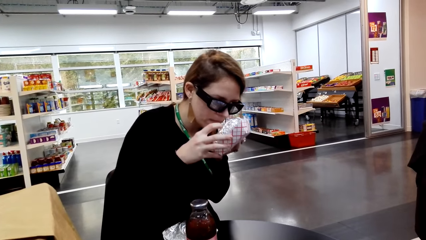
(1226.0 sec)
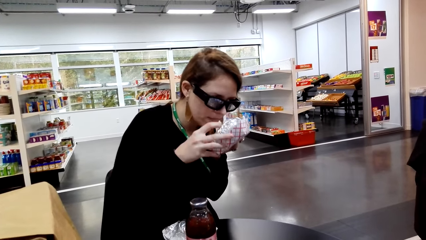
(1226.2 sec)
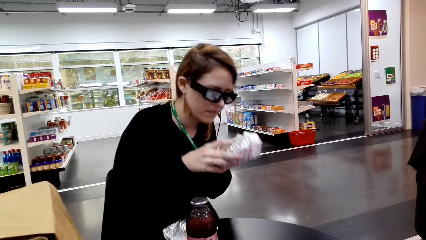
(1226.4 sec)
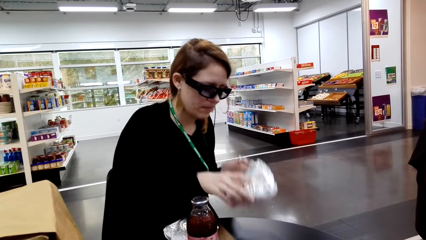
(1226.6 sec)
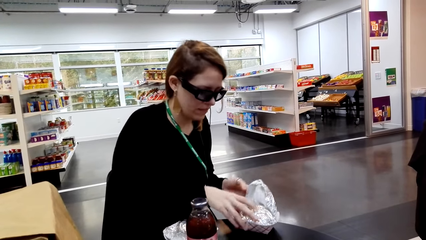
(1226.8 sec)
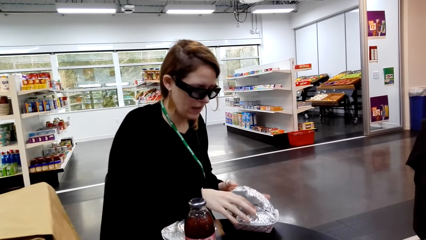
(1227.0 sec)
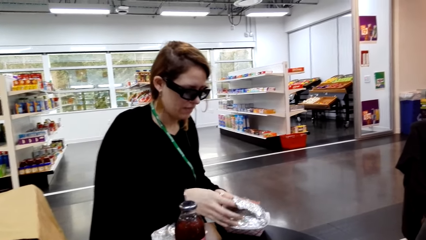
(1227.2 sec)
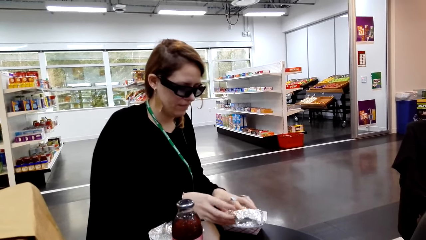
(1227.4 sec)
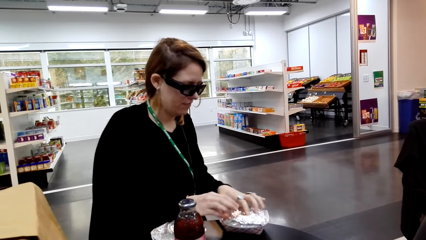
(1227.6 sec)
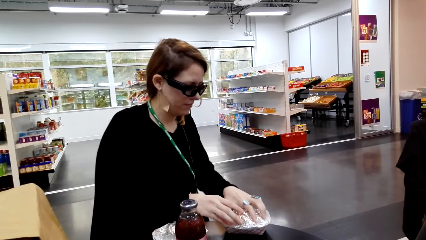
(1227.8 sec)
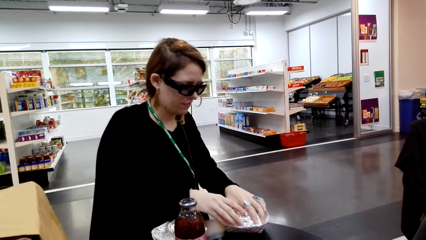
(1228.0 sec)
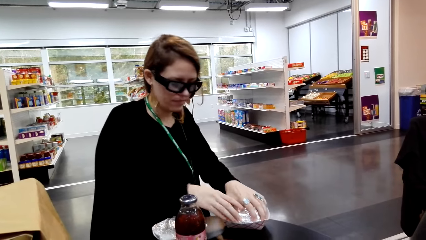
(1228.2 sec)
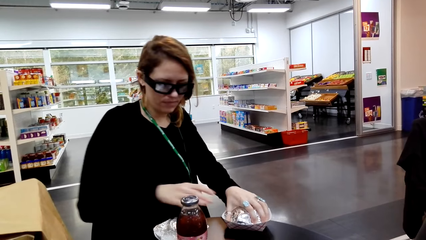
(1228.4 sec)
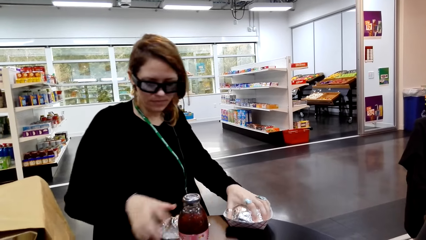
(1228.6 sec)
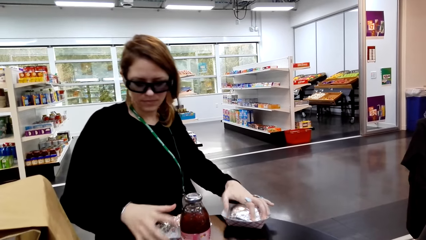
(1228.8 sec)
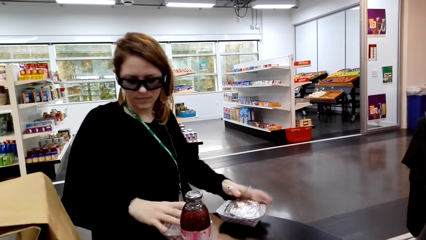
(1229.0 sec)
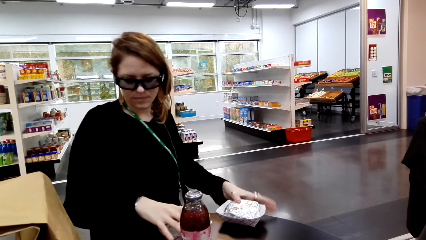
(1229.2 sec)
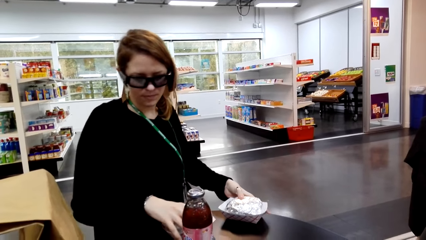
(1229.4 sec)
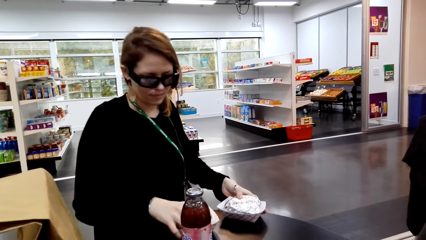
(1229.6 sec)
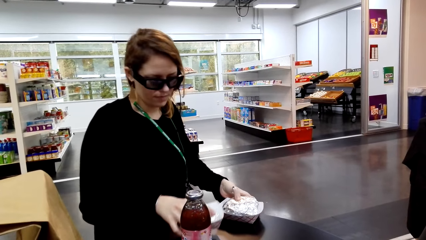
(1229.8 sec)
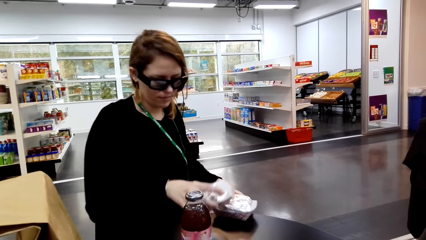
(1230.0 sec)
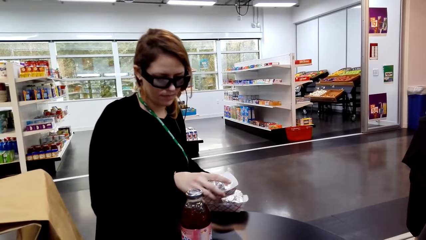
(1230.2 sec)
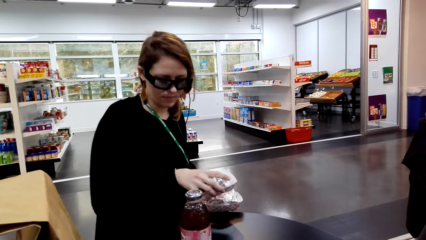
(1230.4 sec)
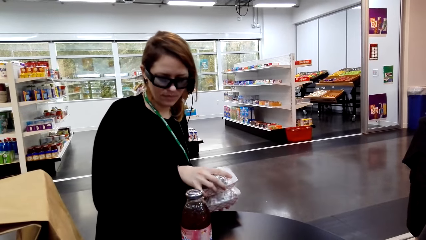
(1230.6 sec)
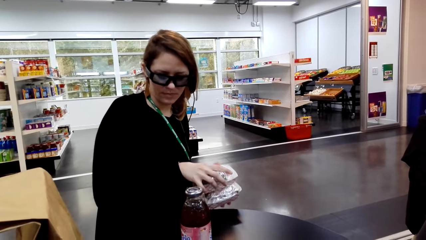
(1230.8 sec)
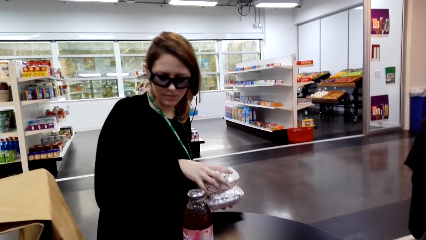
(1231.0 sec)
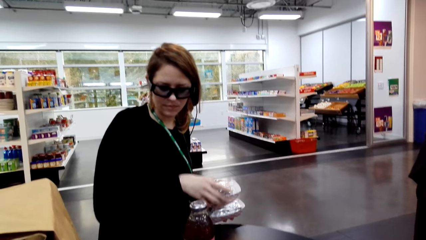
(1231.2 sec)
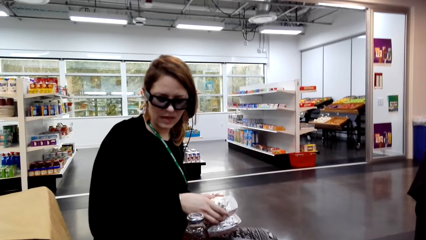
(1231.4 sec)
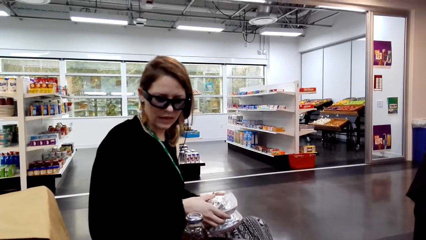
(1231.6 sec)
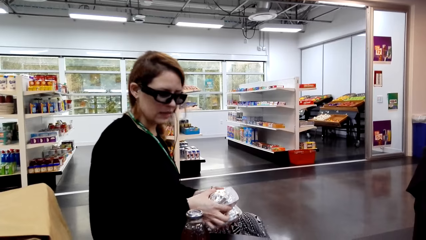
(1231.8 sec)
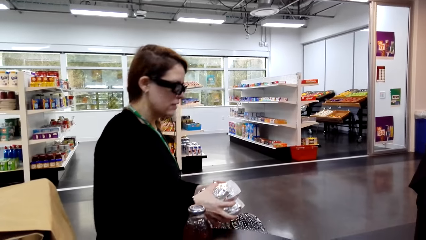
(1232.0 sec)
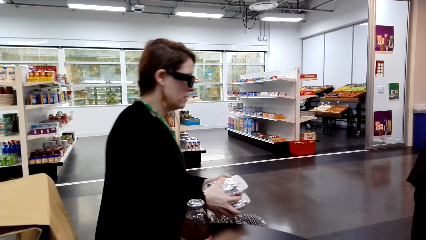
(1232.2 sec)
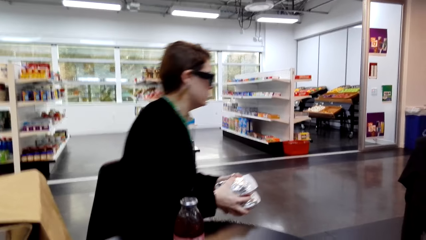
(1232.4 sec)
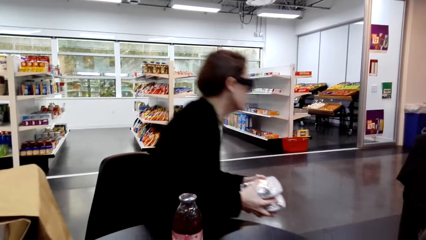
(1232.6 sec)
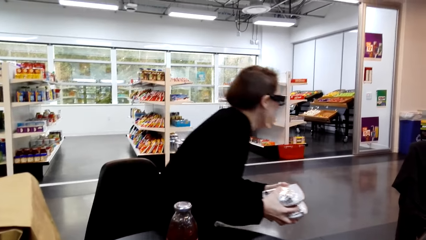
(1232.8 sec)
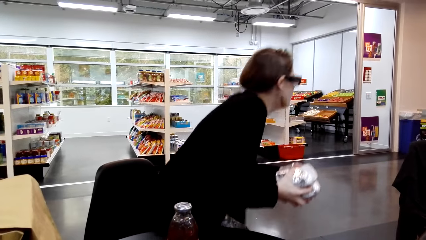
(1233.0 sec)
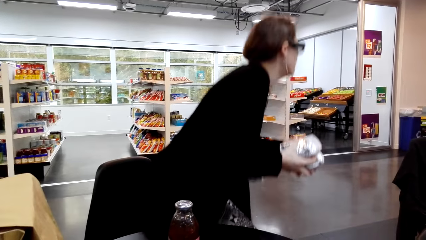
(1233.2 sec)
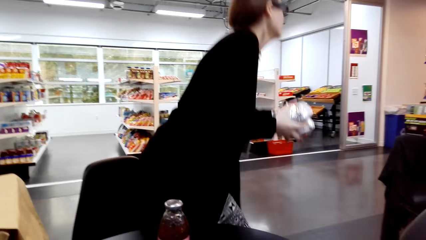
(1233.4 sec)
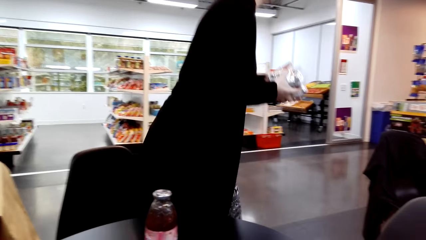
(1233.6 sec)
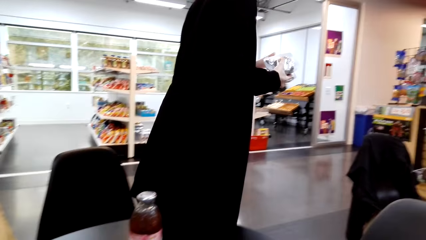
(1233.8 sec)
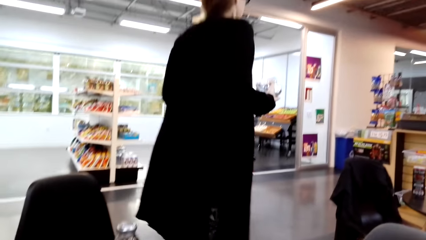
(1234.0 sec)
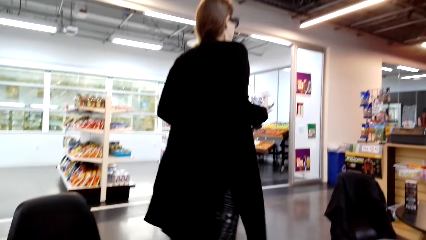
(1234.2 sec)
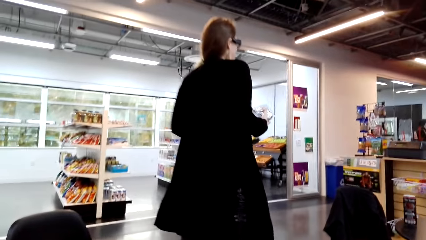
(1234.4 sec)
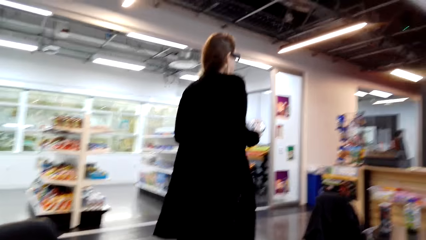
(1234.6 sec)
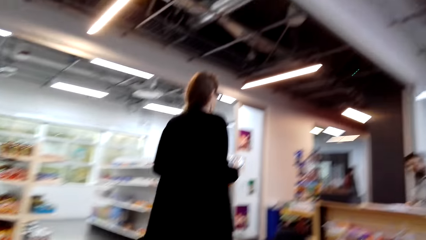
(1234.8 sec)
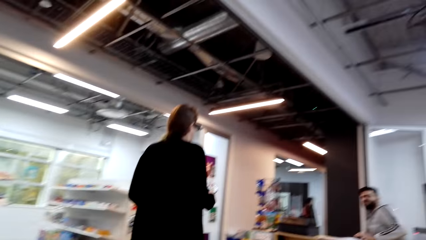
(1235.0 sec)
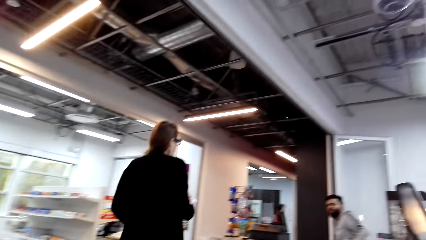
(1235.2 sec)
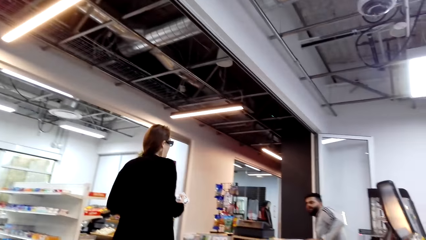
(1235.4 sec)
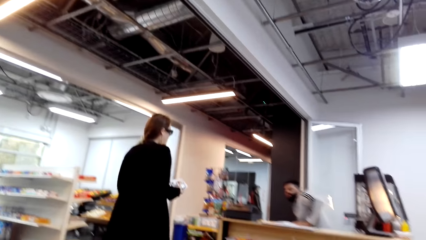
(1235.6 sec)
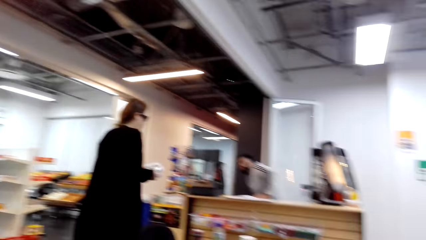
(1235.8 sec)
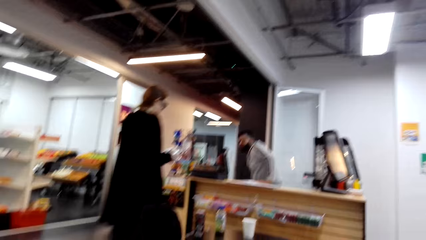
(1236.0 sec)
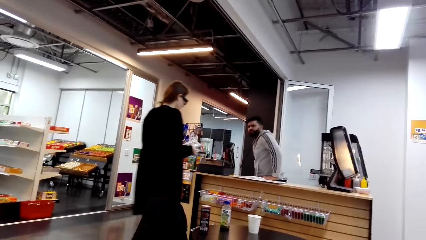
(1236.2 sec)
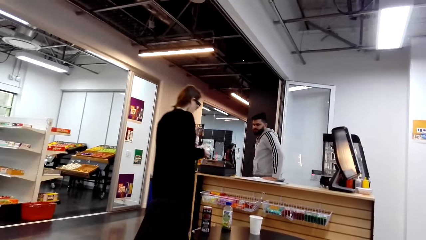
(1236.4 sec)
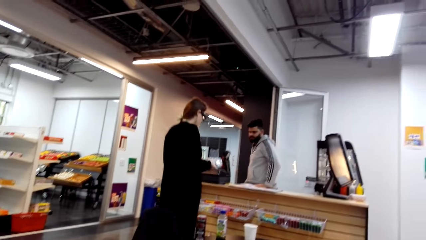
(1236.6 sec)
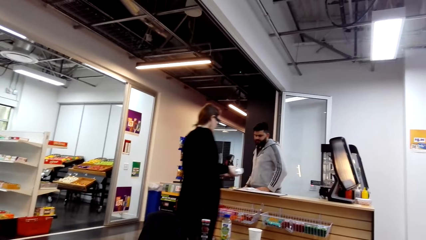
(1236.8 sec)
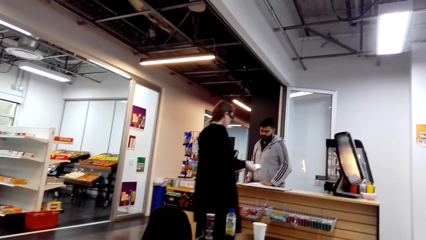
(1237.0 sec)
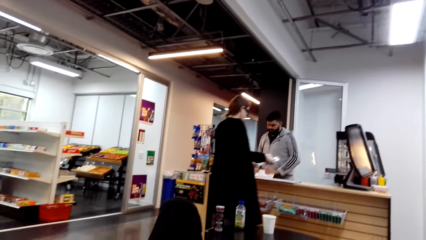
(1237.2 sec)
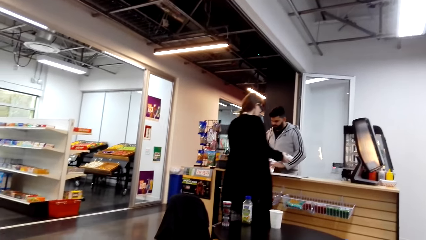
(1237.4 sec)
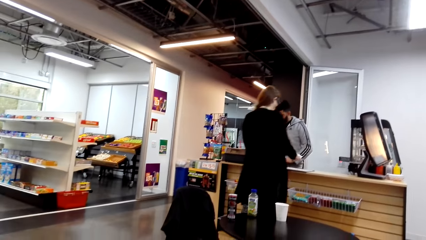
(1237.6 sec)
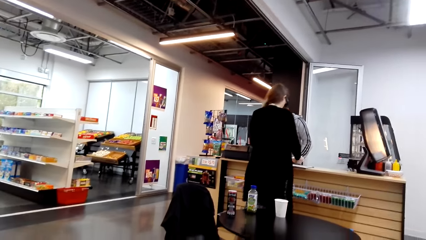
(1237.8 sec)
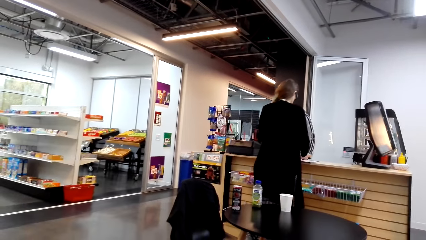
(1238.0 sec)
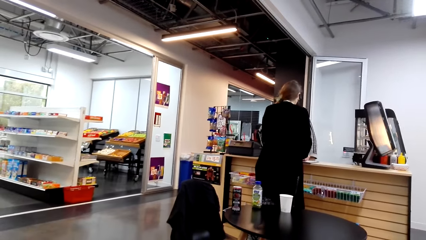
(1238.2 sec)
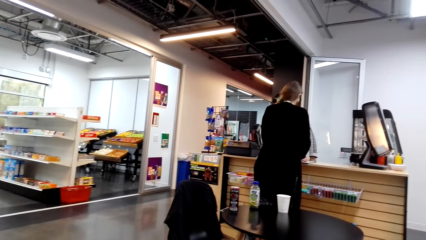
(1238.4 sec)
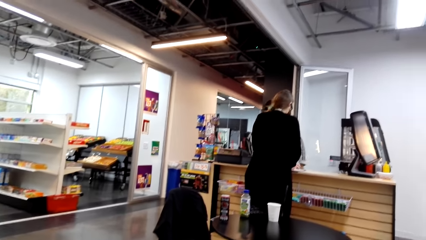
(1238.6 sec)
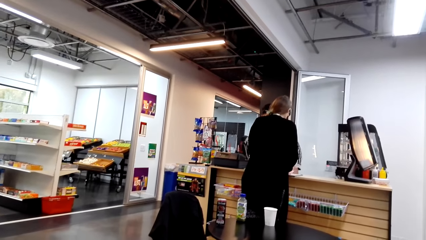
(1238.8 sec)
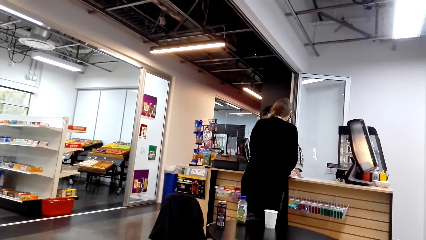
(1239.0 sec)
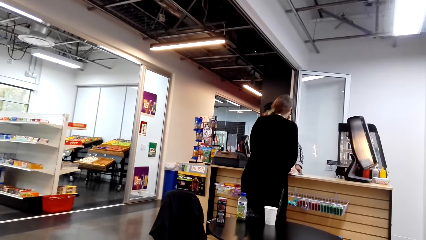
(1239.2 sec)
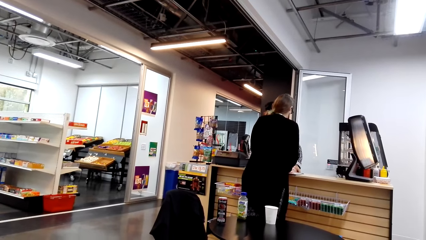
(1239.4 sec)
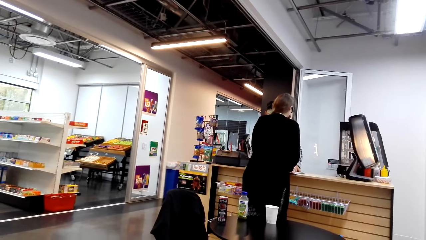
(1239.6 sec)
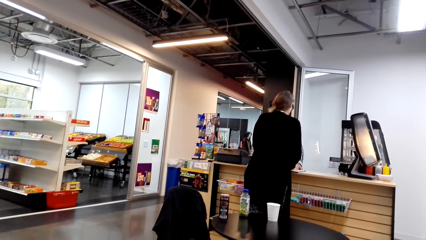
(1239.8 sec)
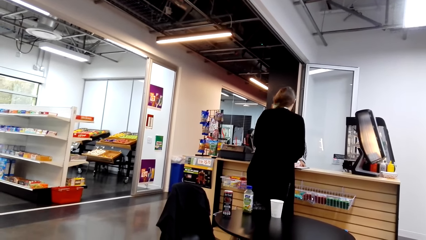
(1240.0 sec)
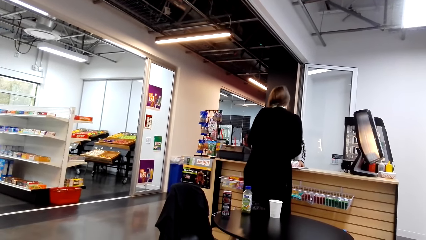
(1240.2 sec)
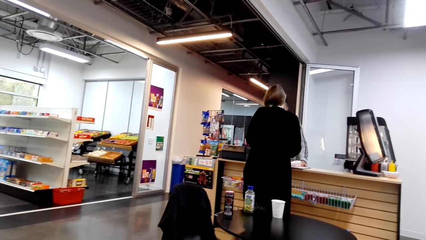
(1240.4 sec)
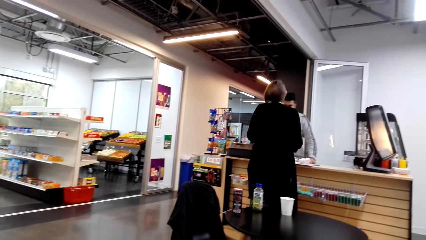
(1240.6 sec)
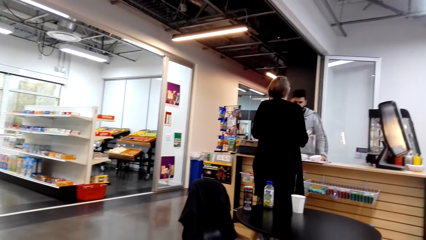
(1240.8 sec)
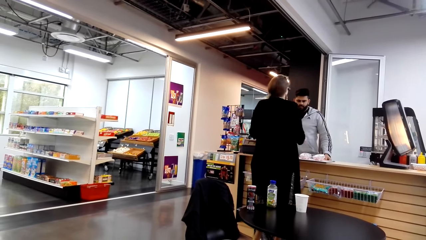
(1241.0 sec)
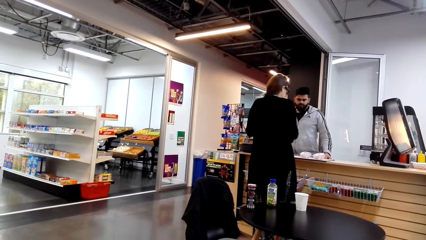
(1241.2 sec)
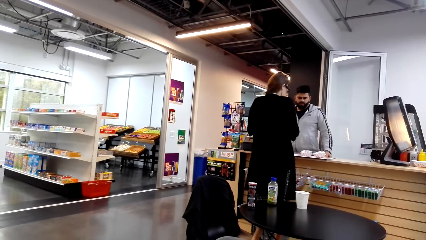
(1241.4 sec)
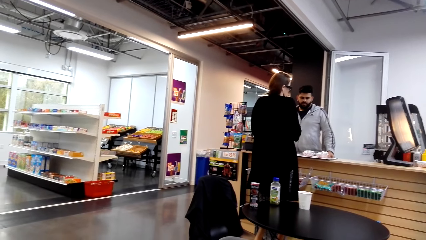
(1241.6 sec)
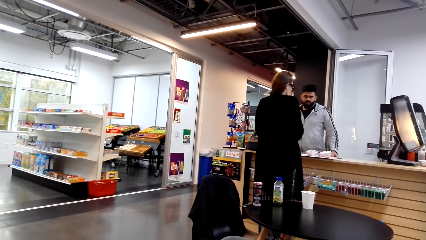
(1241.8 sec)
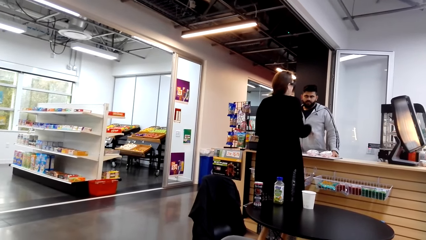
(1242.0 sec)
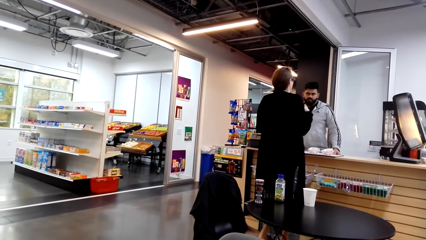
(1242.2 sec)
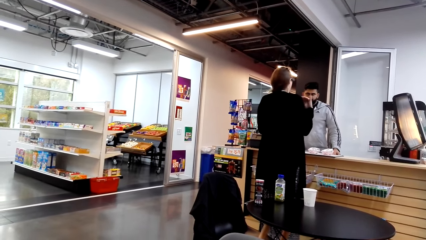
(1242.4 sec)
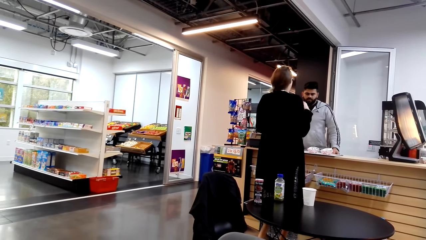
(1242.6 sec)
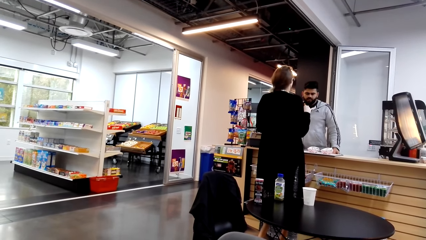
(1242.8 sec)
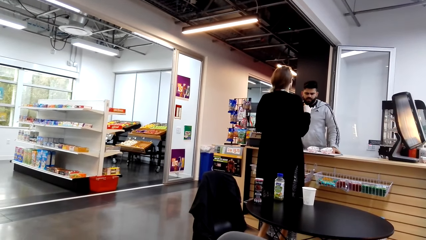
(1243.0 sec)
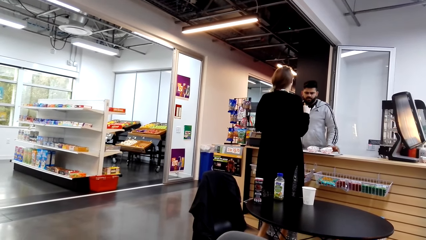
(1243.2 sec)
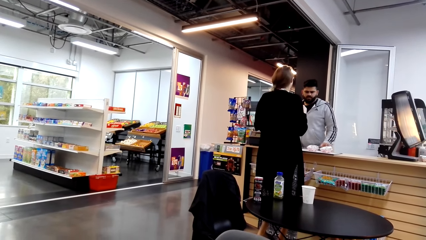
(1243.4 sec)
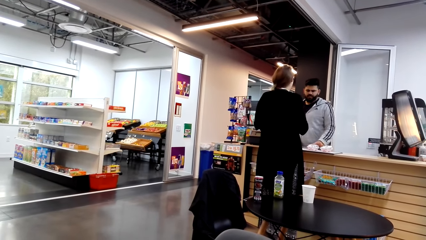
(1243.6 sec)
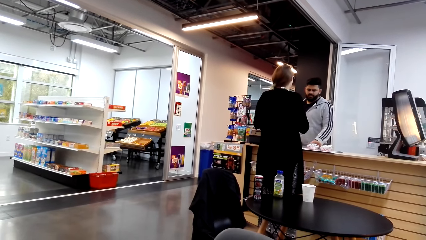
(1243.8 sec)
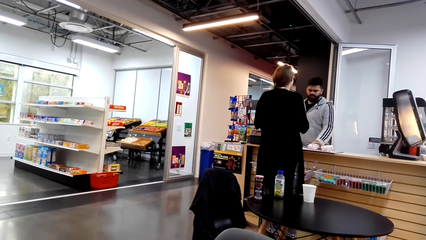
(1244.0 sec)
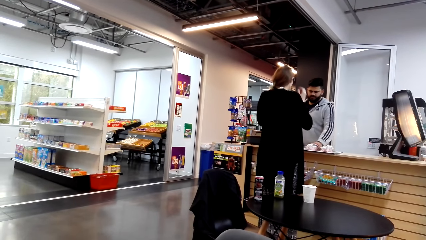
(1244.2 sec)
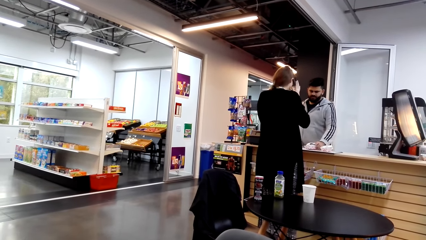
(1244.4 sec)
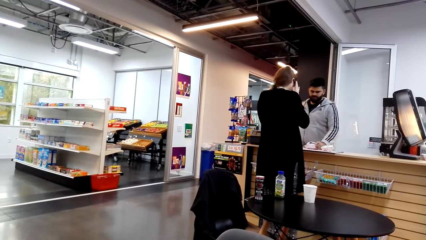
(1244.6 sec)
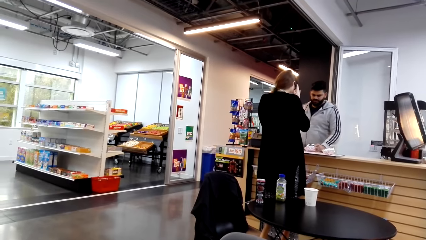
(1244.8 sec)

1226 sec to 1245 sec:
A lady smells a snack. The lady wraps the snack, takes the food or snacks from the table to the counter, walks around a supermarket and puts down the snacks on the counter. The lady interacts with a man.
